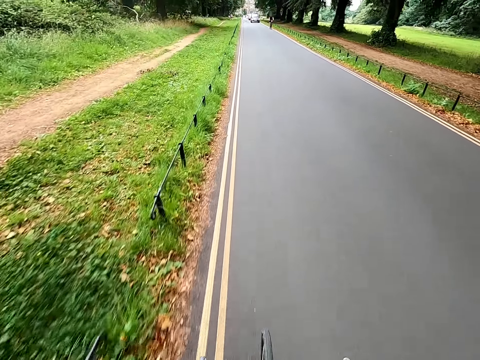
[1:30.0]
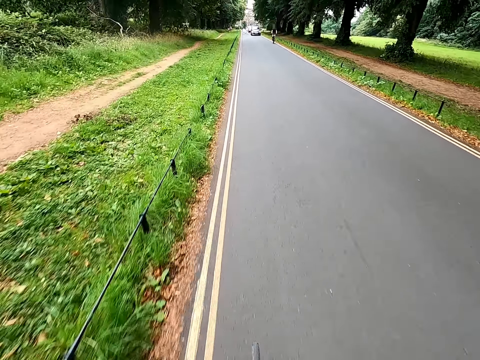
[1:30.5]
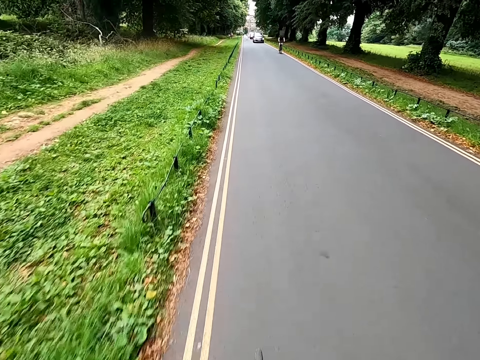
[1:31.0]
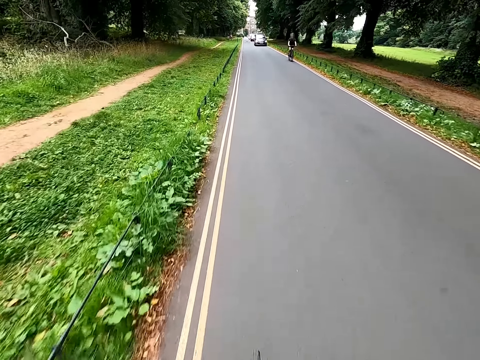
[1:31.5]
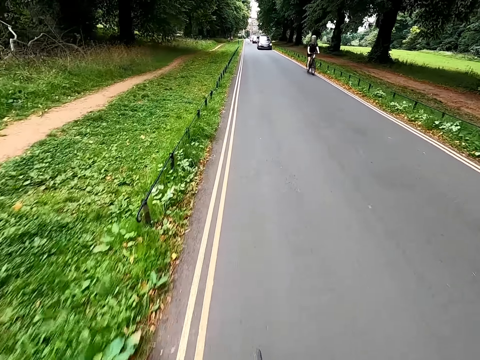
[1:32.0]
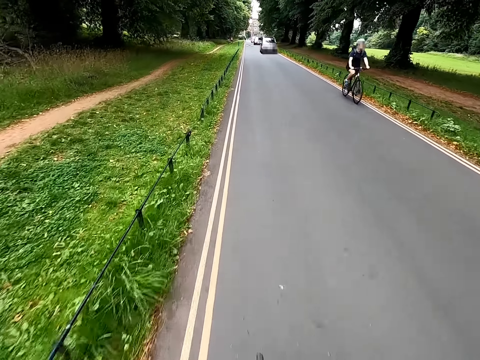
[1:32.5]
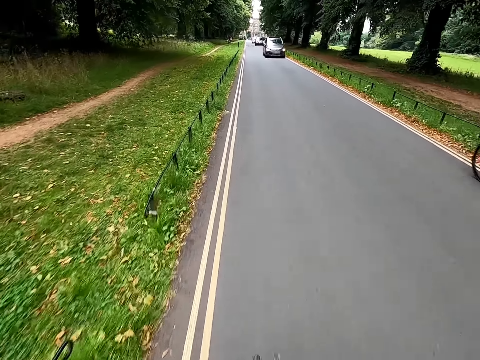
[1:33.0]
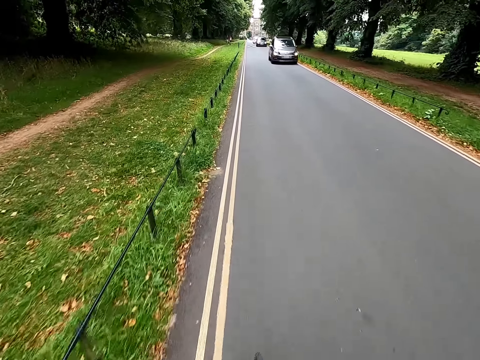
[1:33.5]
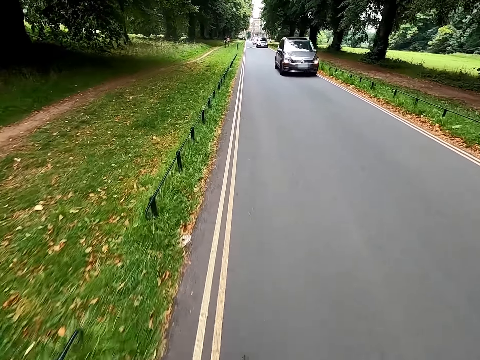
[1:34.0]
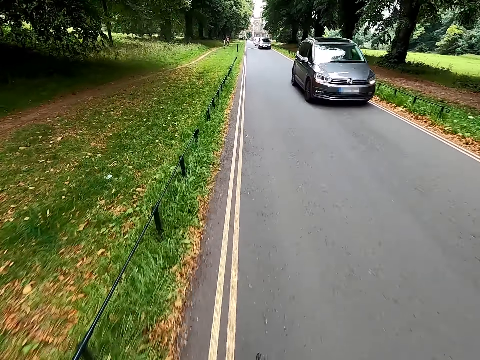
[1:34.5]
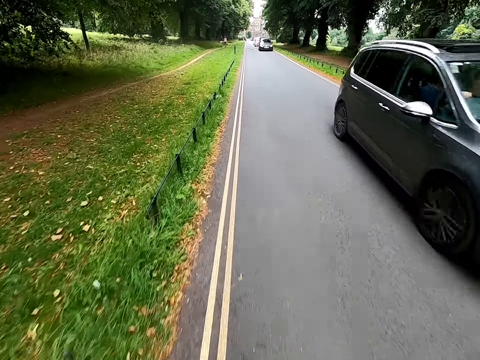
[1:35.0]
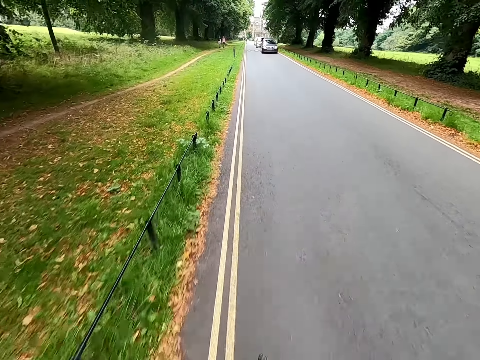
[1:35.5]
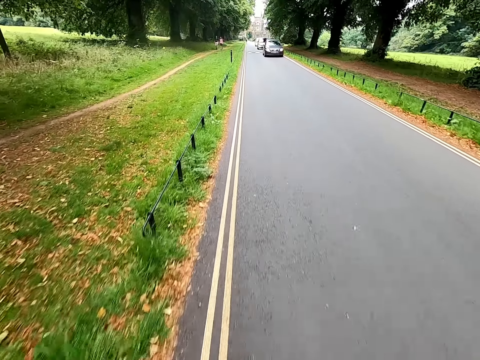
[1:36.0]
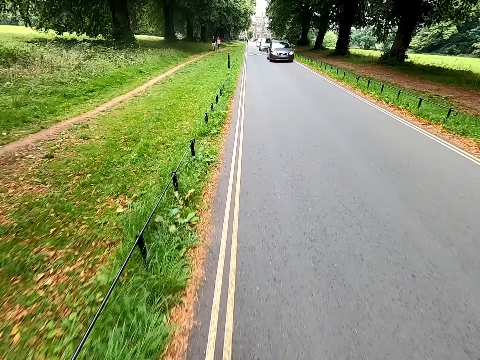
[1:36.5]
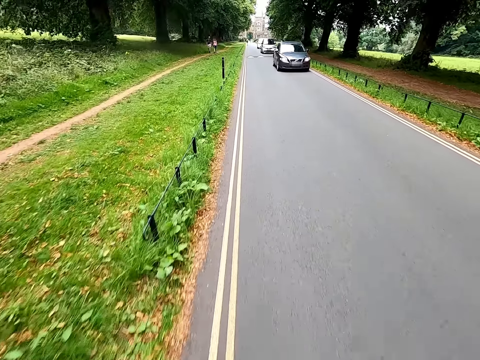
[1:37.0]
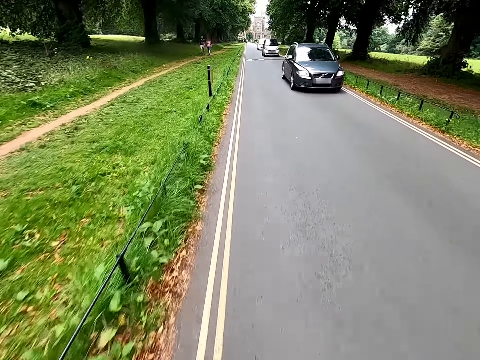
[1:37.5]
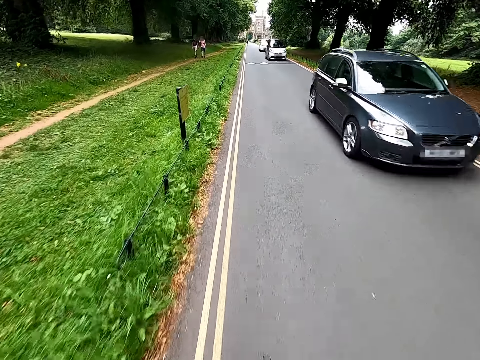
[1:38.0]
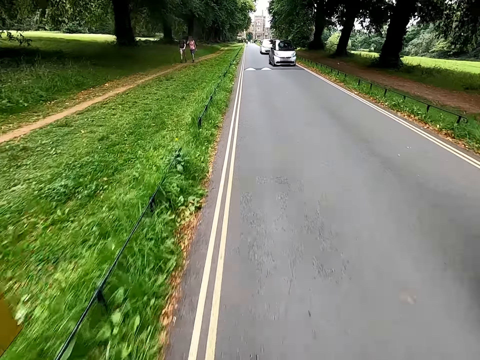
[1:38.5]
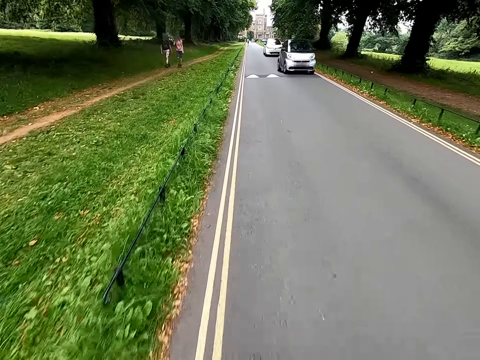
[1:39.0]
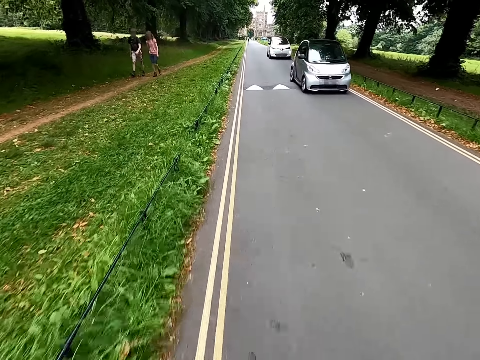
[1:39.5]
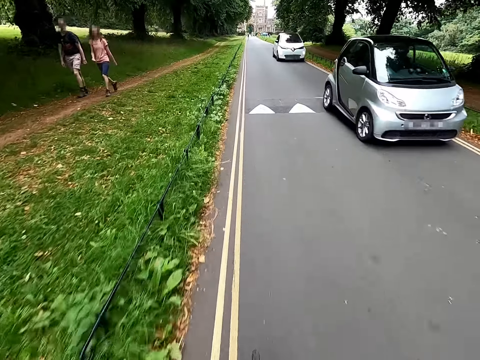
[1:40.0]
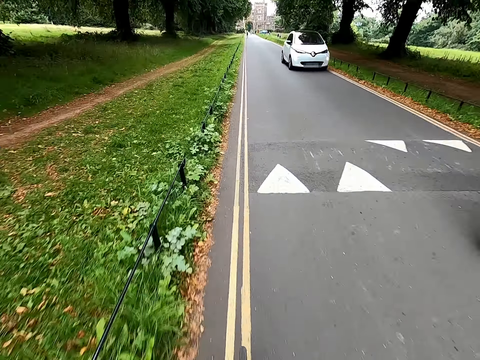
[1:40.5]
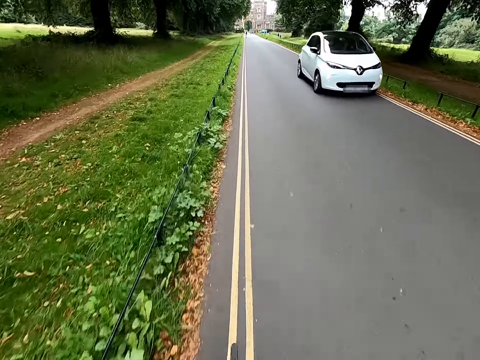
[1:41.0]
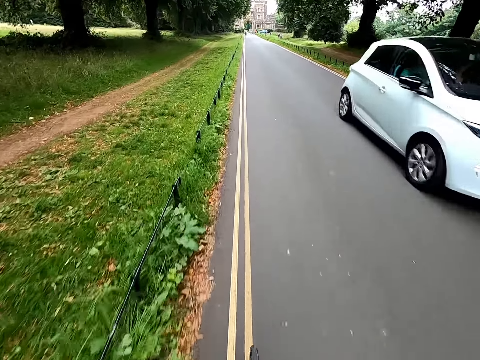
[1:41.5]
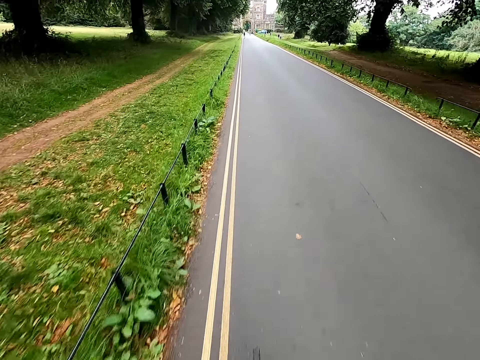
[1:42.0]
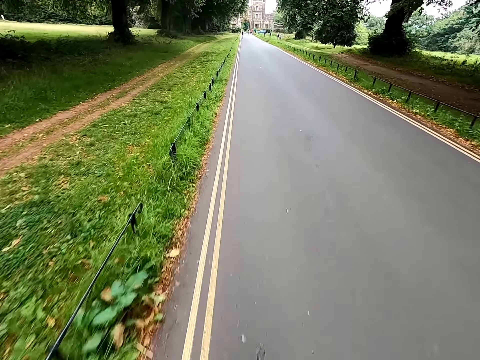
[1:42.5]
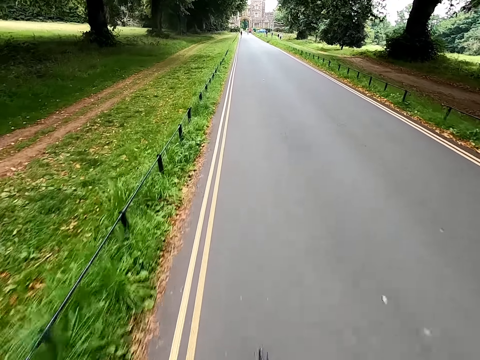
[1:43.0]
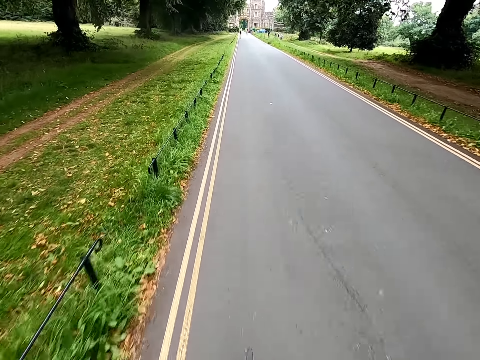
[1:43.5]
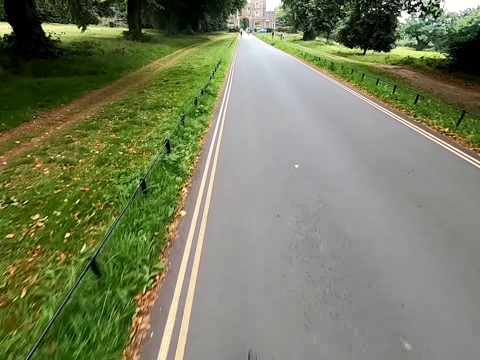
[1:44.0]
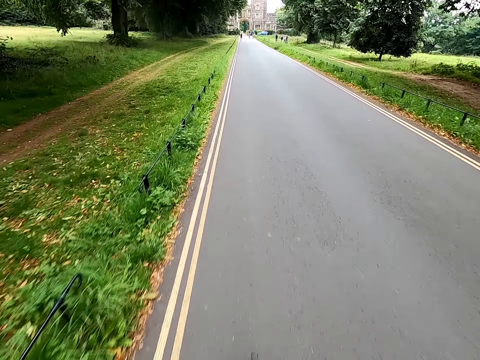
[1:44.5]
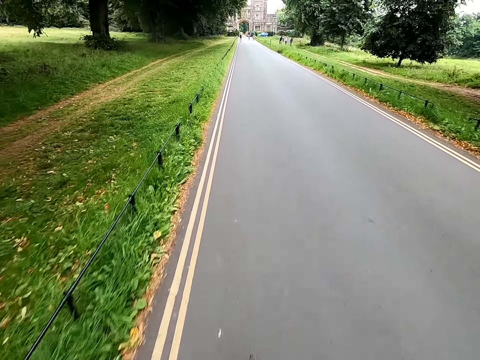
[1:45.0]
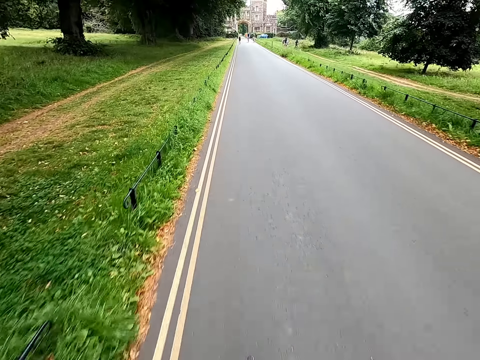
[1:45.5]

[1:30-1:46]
A man rides past the camera wearer. The camera wearer rides a bike. Another man walks across. A woman walks across. The camera wearer rides the bike.

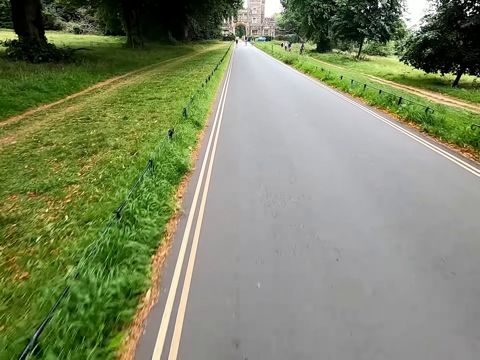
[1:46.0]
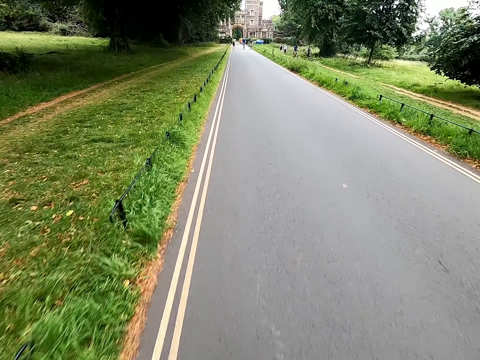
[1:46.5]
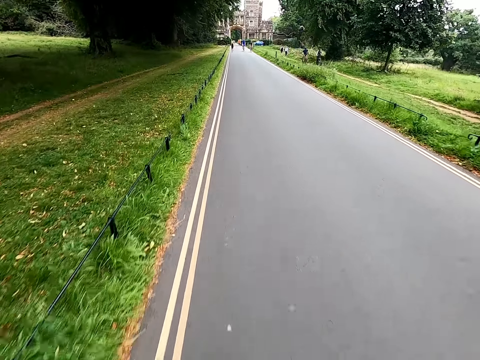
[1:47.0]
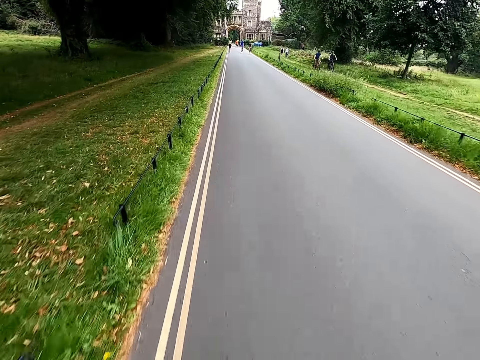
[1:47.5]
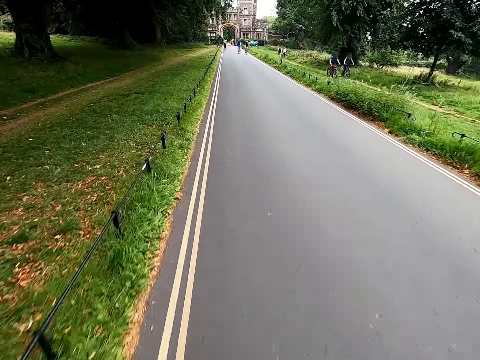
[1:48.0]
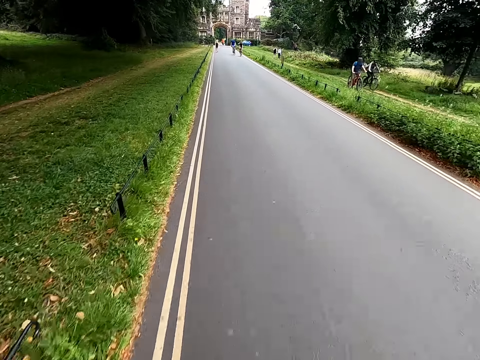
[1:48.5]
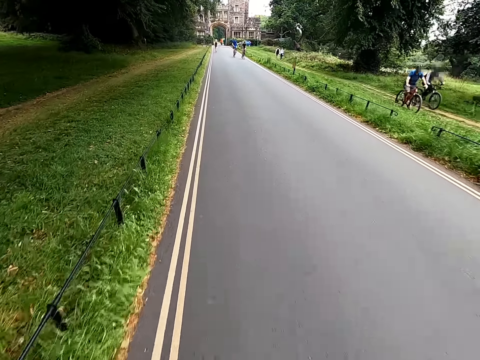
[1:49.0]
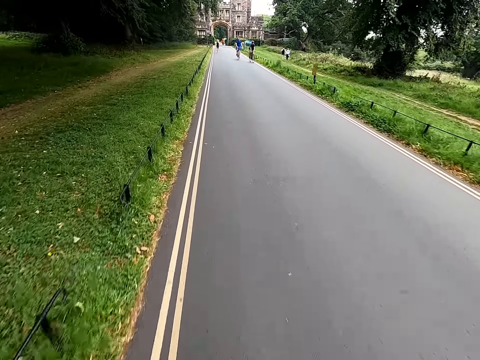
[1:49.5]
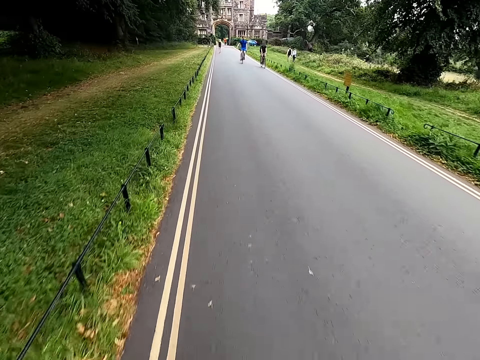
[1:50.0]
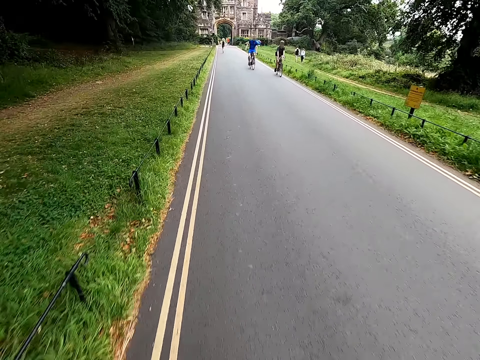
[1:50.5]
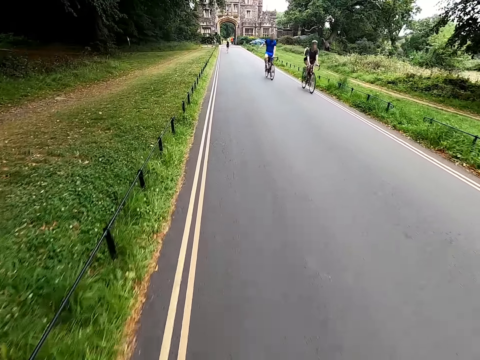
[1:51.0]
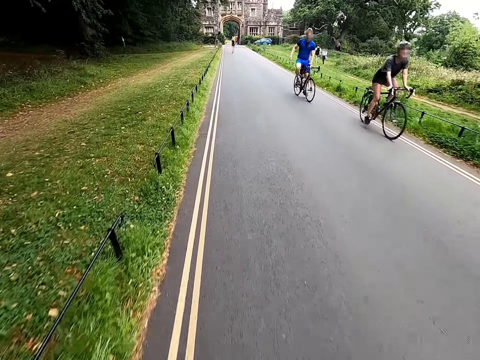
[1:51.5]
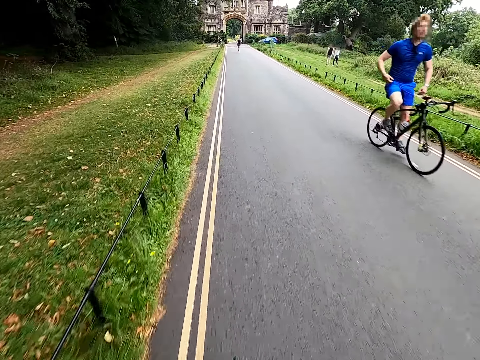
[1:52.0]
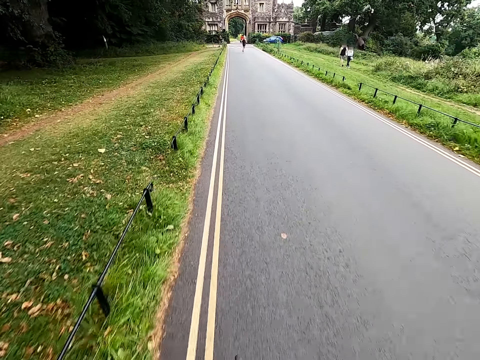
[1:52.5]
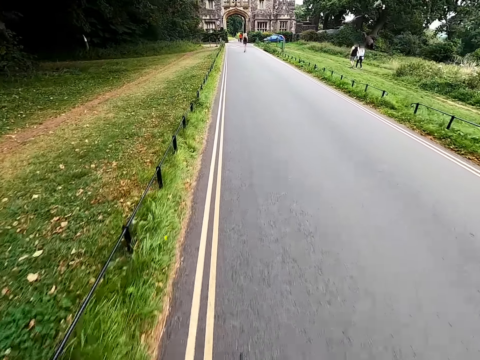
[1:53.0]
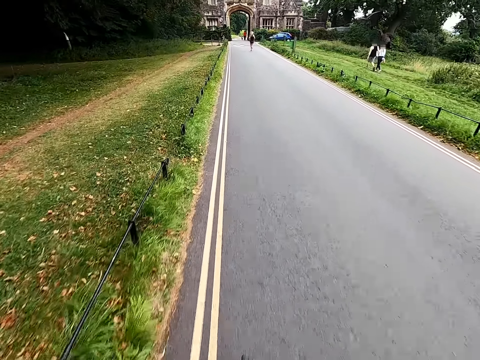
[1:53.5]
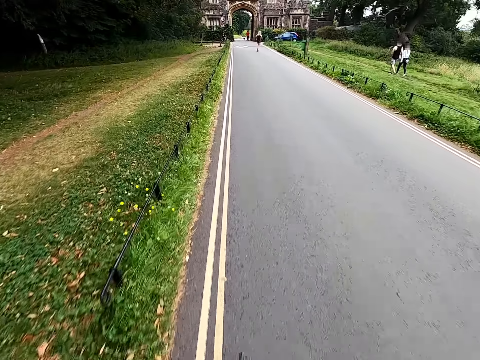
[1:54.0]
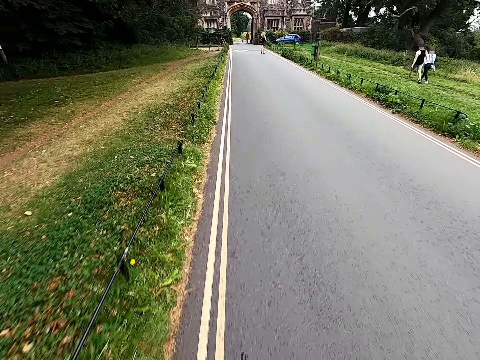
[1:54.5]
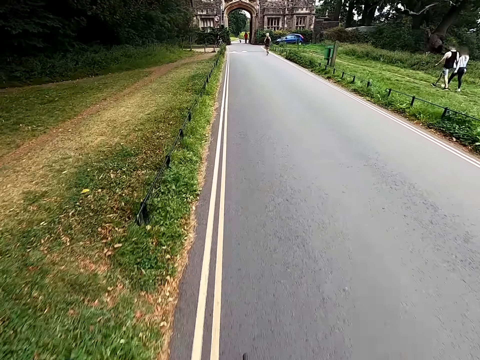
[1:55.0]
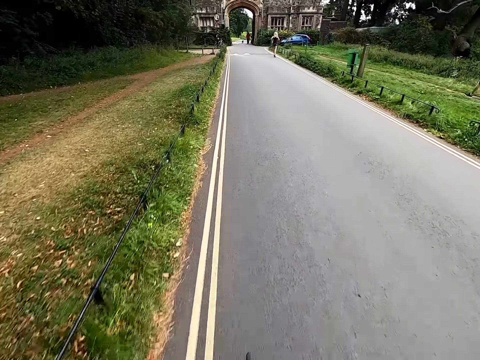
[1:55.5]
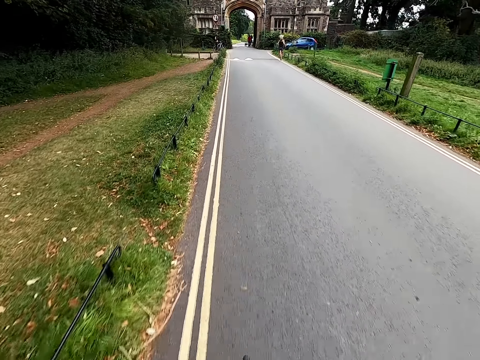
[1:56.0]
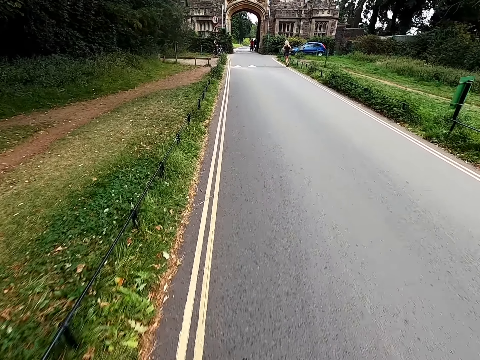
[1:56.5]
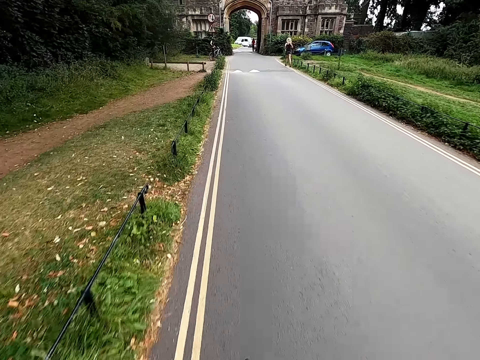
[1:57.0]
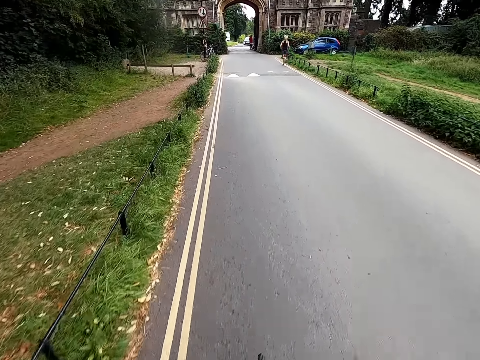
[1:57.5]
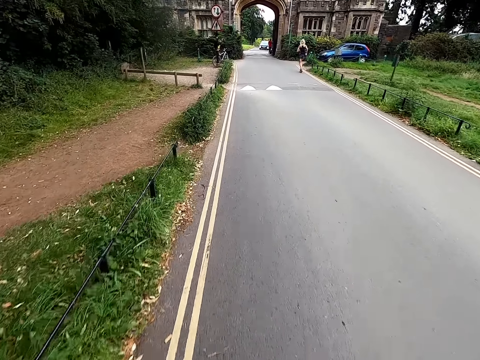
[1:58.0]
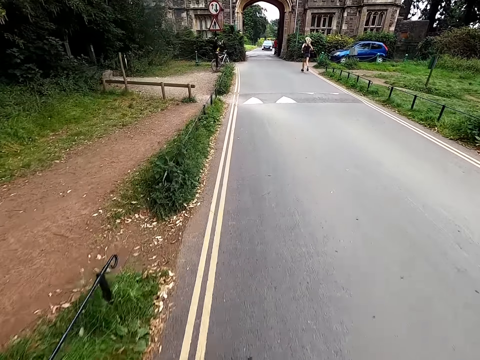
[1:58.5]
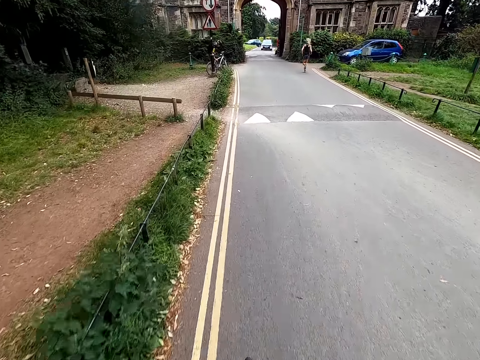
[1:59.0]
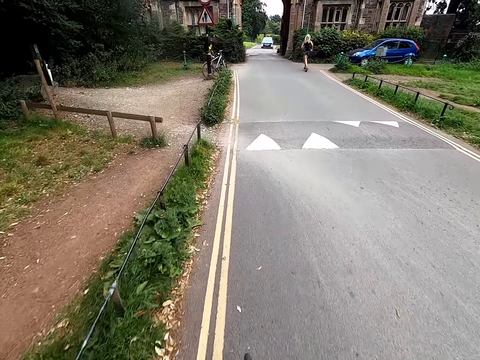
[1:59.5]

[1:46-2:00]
A man rides past the camera wearer. Another man rides past the camera wearer. The camera wearer rides a bike. Another man rides past the camera wearer. Another man rides past the camera wearer. The camera wearer rides the bike. Another man walks. A woman walks. The camera wearer rides the bike. Another woman runs.
